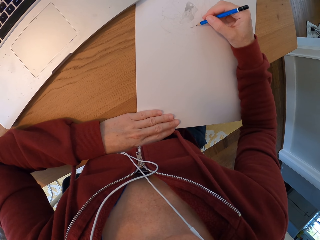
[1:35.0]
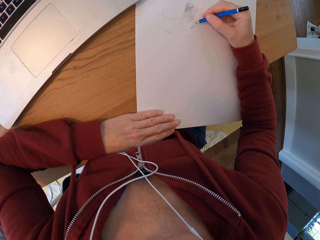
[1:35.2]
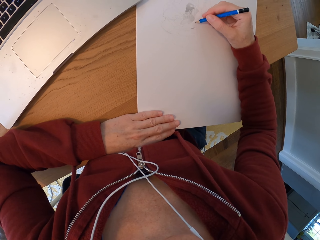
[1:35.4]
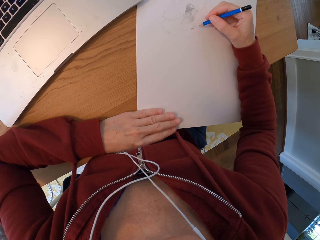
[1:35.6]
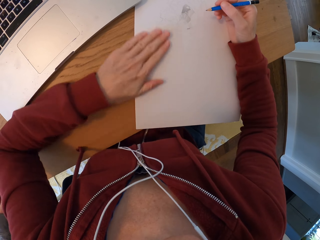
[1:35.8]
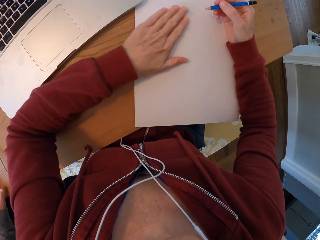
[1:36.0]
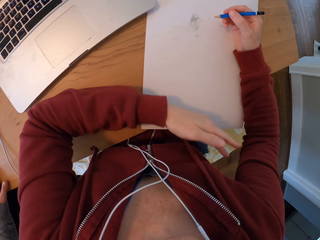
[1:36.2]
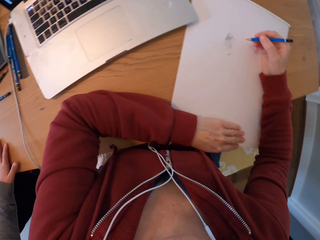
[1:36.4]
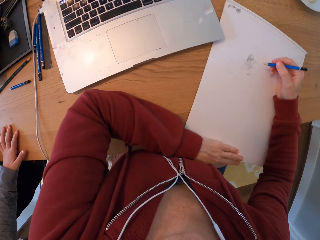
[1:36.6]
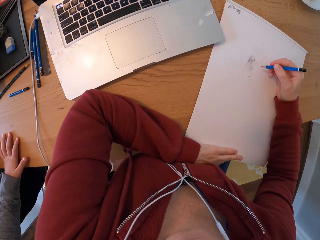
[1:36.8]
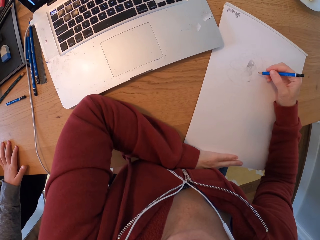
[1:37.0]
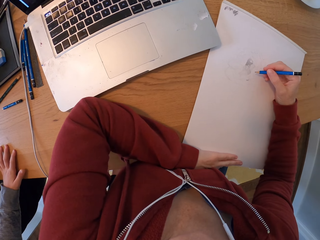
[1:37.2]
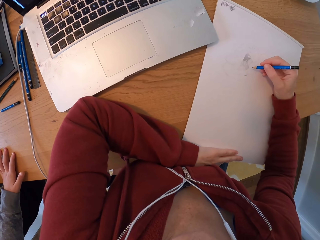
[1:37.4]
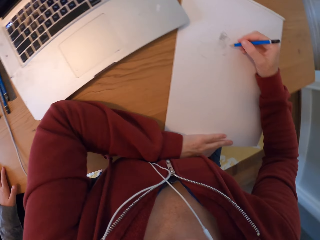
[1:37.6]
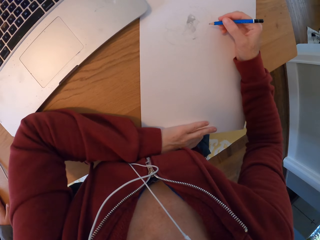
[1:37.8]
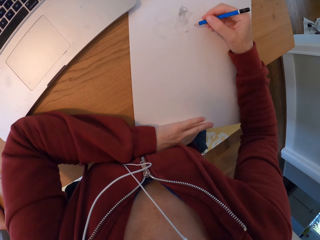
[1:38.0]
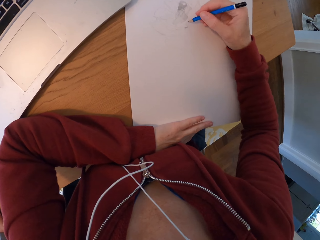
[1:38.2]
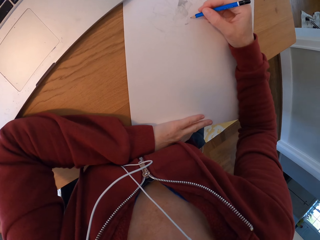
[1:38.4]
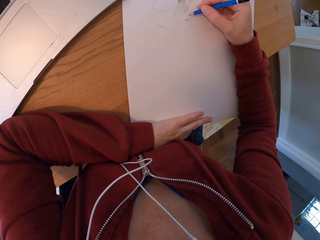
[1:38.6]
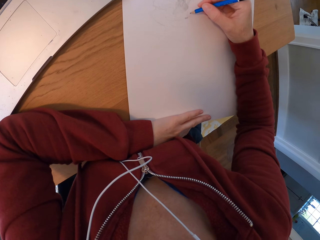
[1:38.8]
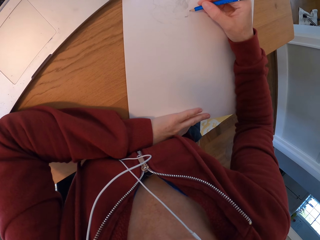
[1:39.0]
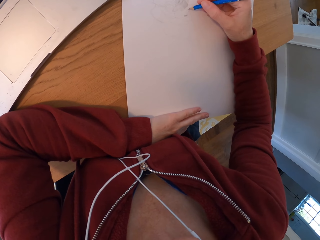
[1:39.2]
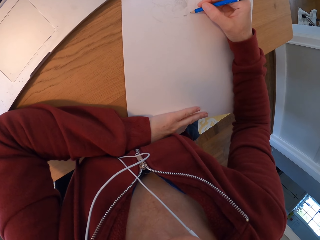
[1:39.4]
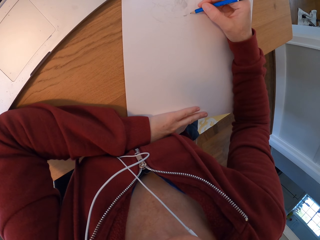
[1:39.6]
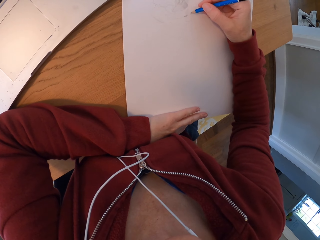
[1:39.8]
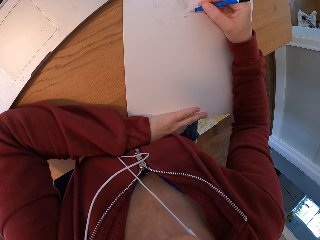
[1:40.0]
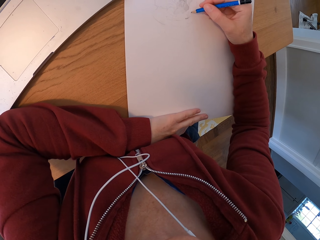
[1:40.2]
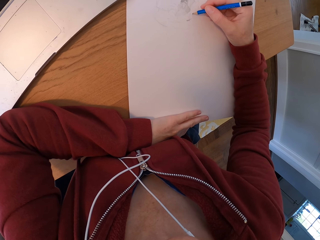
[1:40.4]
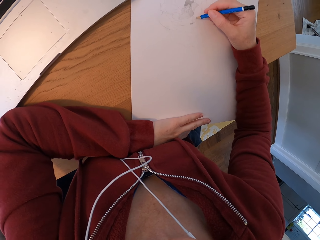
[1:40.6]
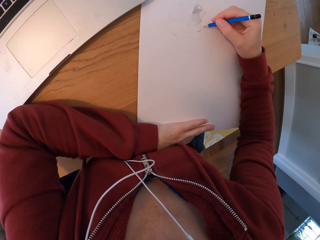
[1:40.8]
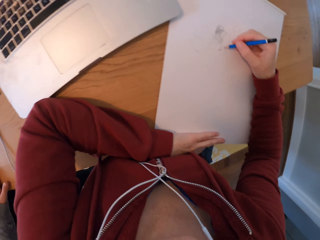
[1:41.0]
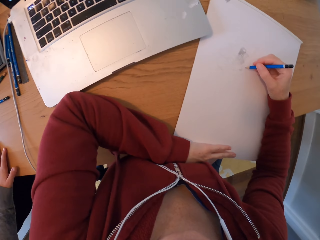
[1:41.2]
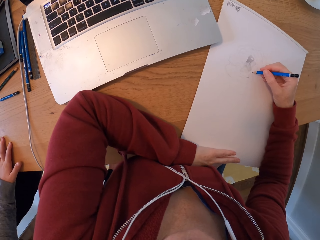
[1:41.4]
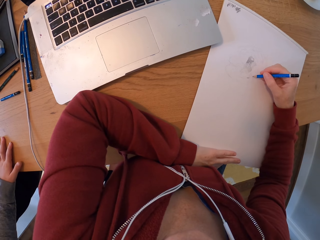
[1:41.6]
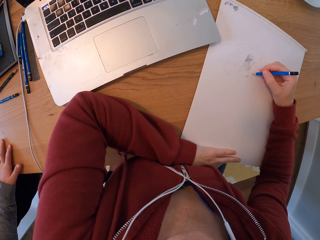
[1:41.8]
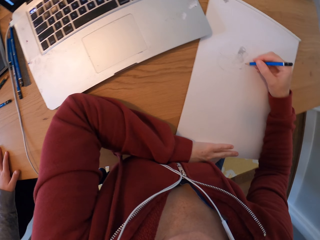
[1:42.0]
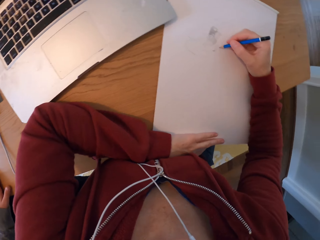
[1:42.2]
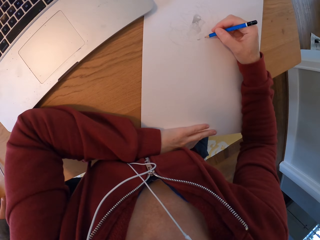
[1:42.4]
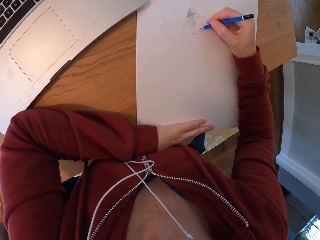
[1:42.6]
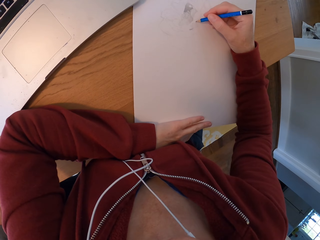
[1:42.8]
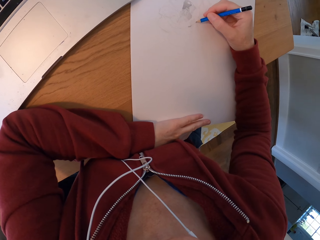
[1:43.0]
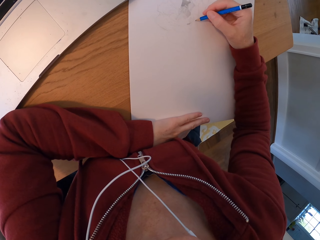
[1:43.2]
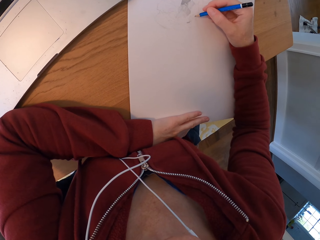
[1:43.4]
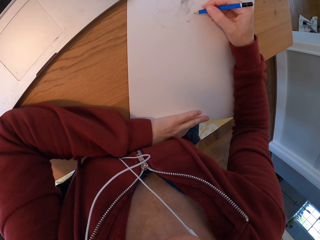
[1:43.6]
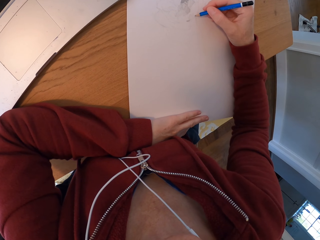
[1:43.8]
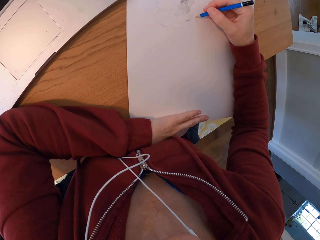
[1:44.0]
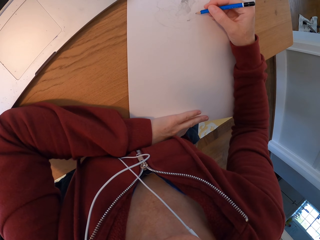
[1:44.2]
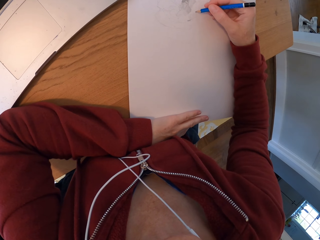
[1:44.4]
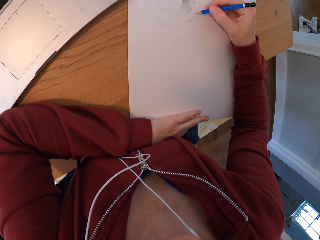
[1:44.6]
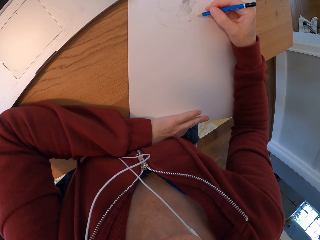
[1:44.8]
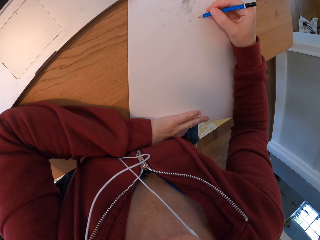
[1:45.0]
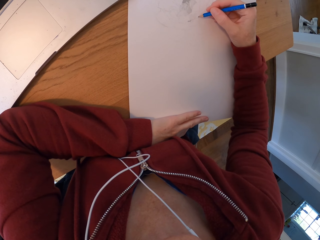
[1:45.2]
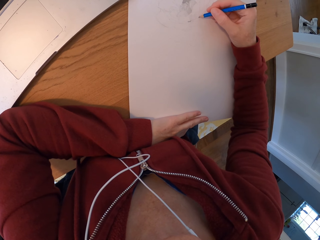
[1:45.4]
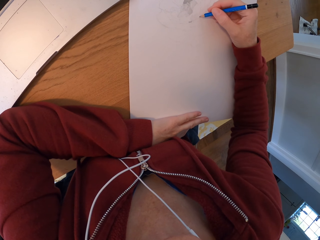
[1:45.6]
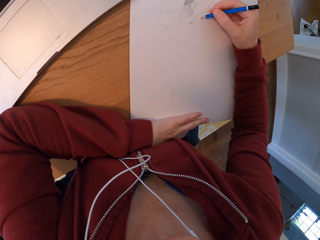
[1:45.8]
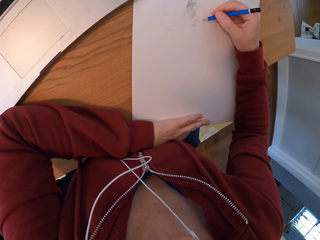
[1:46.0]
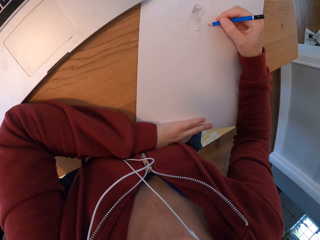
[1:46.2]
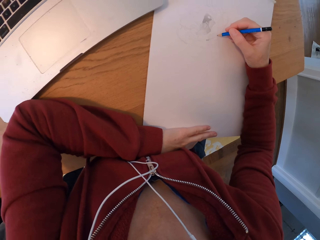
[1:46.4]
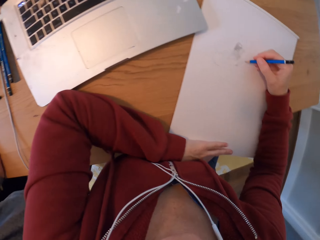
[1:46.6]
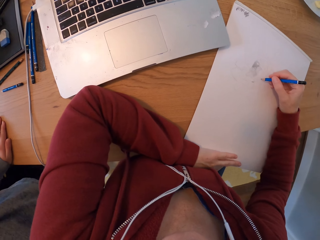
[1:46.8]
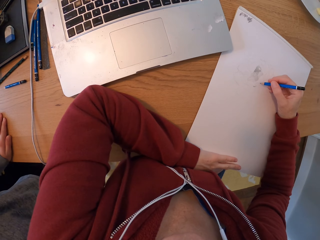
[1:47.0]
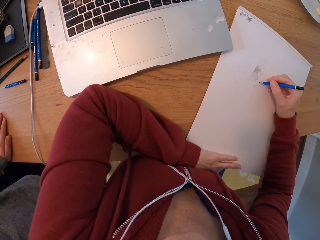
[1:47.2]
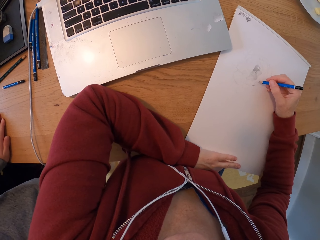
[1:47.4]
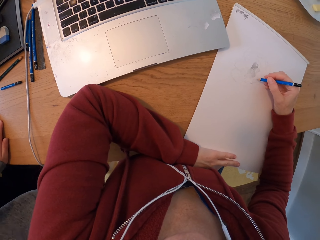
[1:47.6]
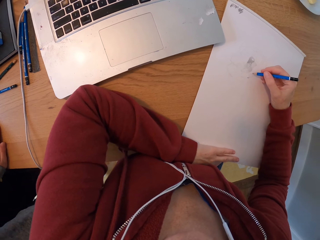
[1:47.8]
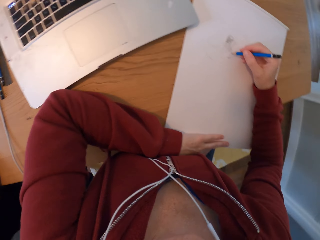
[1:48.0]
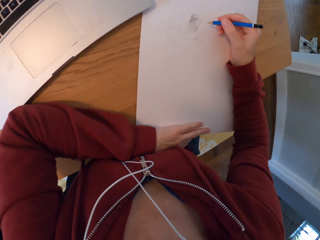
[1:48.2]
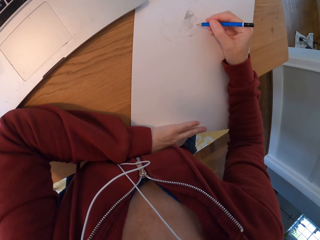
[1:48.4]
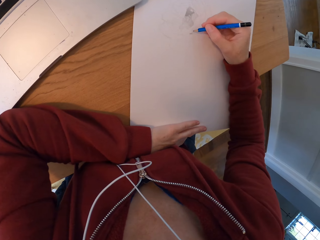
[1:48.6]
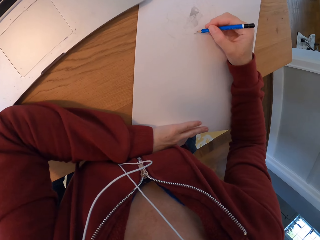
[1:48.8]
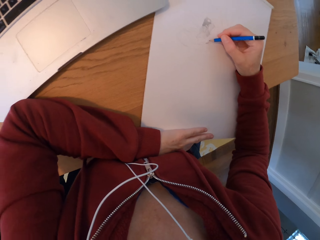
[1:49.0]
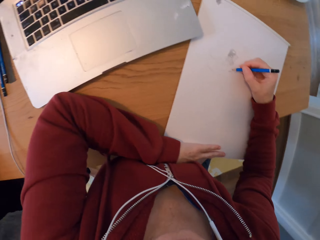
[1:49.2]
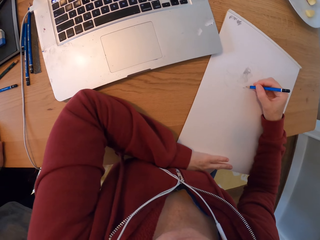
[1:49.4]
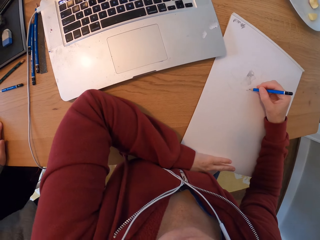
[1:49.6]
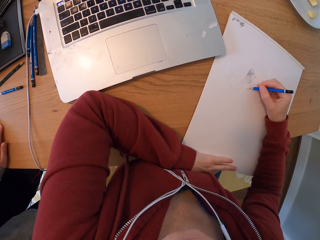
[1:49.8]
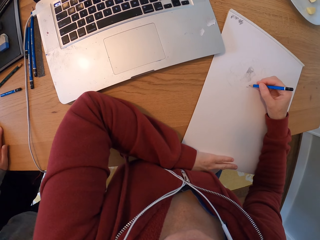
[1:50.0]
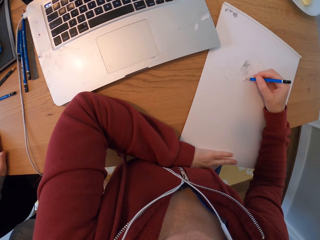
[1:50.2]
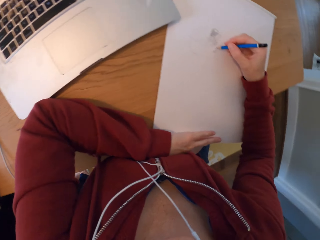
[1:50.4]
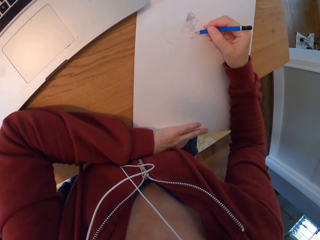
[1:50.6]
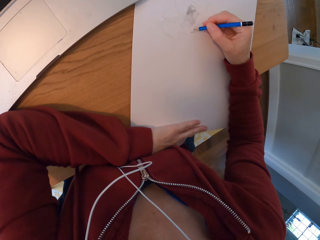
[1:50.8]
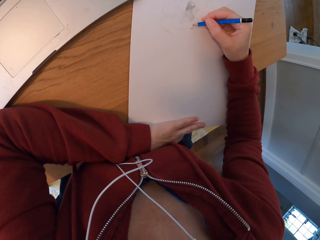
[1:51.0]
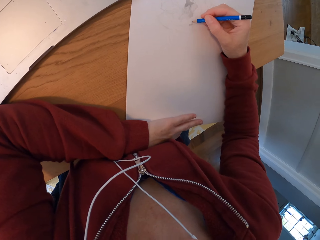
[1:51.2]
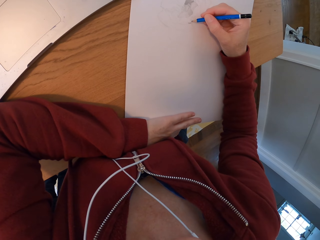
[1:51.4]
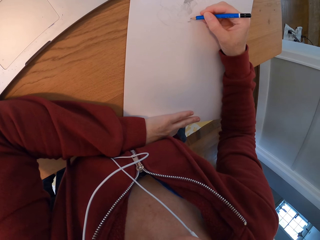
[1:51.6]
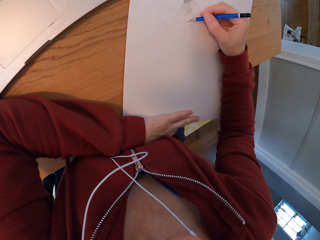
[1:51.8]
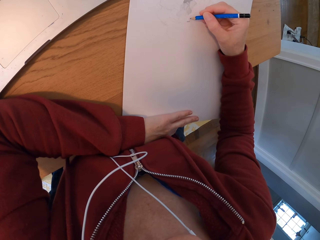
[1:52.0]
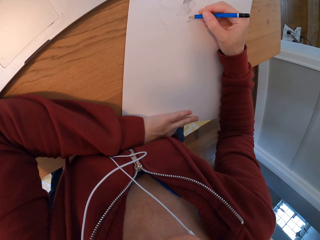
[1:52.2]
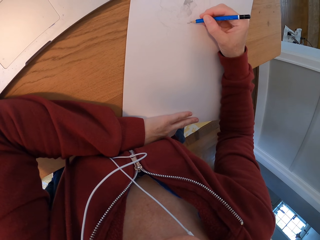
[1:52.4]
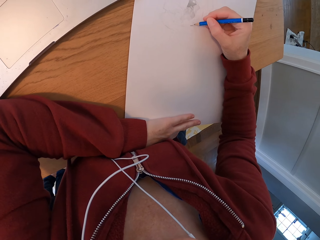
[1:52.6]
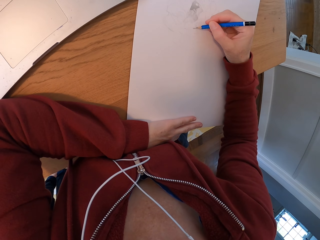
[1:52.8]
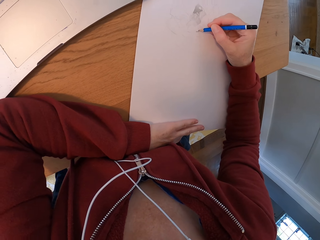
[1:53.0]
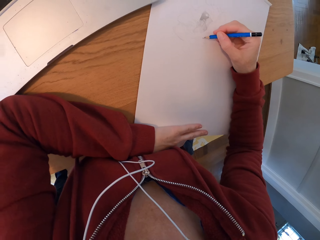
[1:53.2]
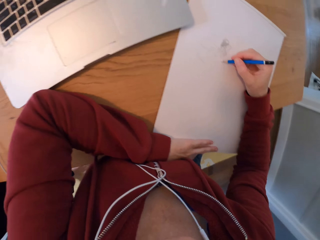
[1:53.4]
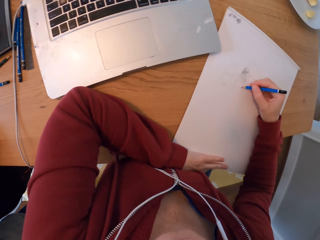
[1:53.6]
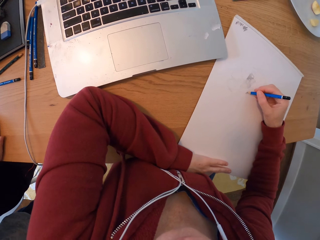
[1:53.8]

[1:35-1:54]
The camera wearer wipes the paper. They put the hand on the paper. They draw on the plain paper. They look at the laptop. They draw on the paper.
